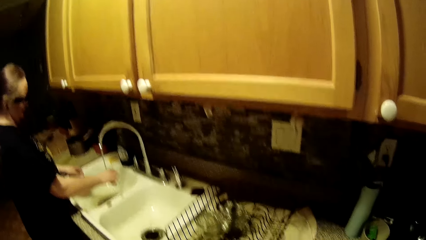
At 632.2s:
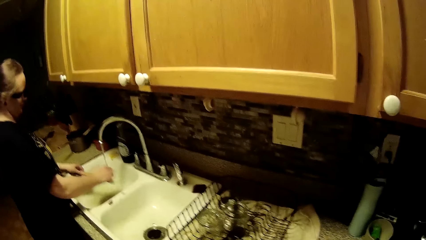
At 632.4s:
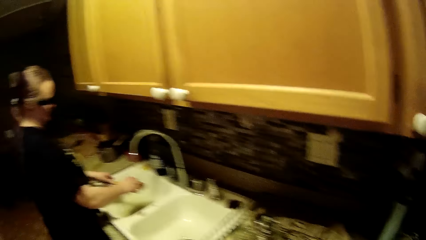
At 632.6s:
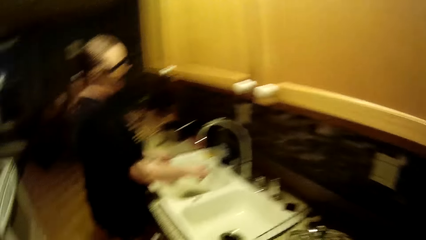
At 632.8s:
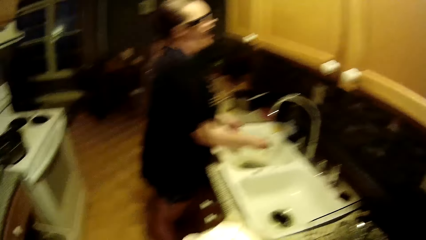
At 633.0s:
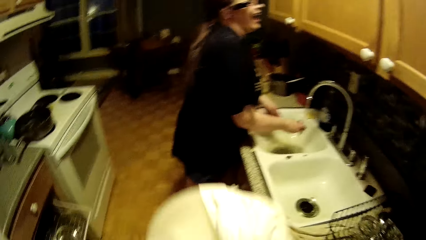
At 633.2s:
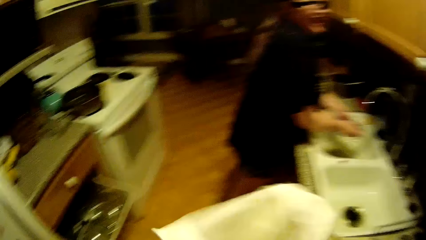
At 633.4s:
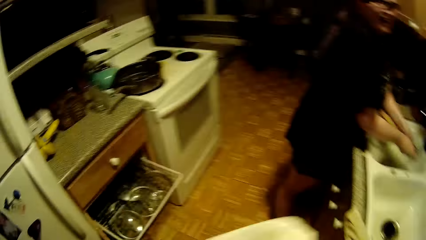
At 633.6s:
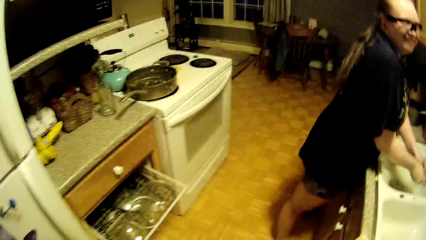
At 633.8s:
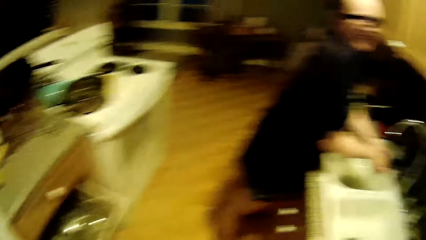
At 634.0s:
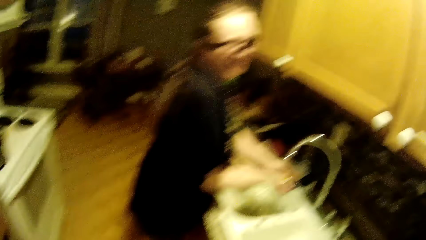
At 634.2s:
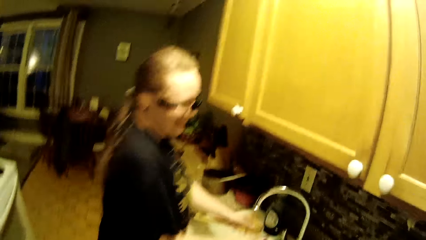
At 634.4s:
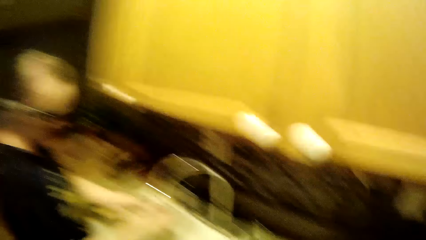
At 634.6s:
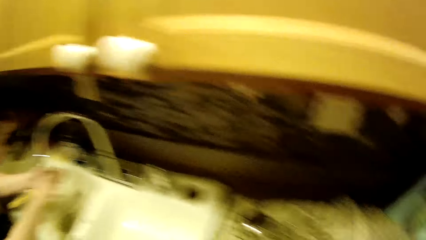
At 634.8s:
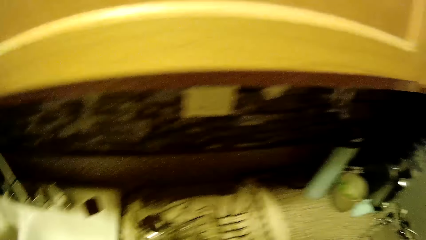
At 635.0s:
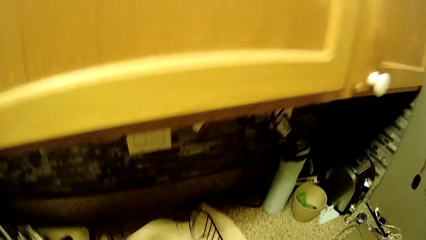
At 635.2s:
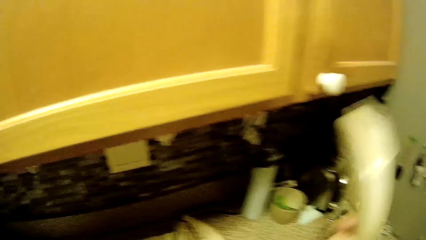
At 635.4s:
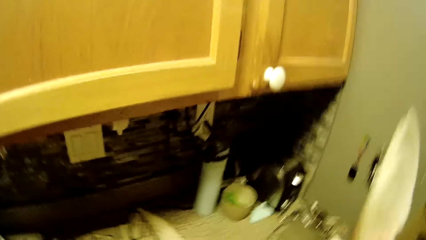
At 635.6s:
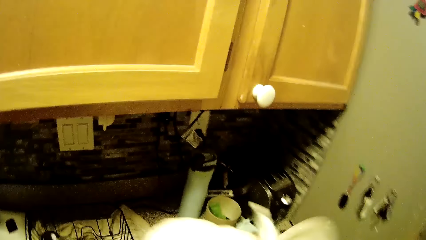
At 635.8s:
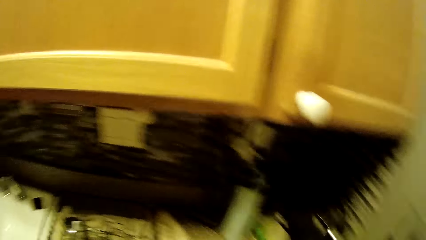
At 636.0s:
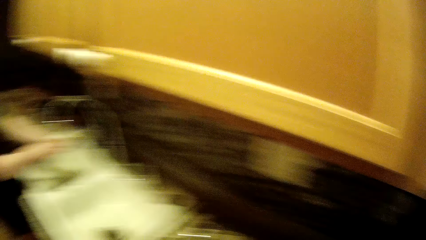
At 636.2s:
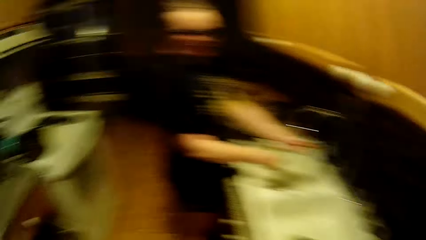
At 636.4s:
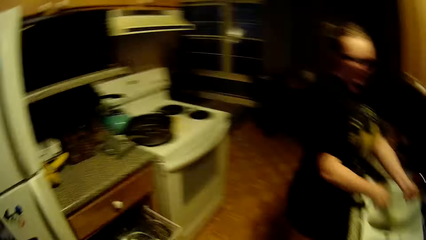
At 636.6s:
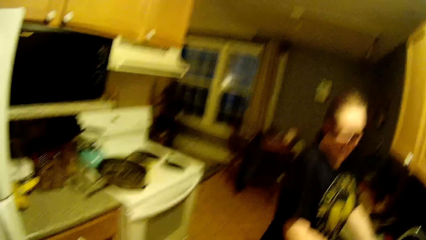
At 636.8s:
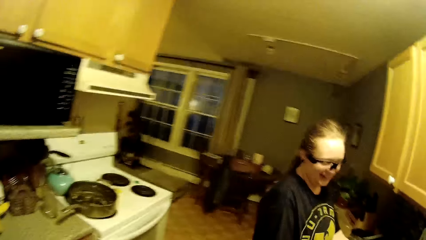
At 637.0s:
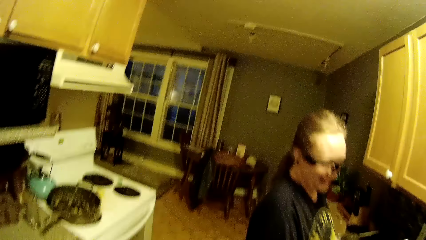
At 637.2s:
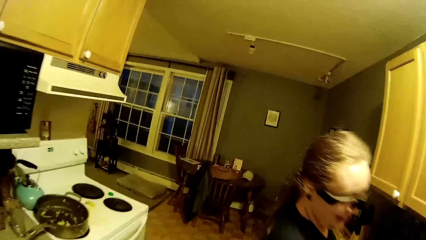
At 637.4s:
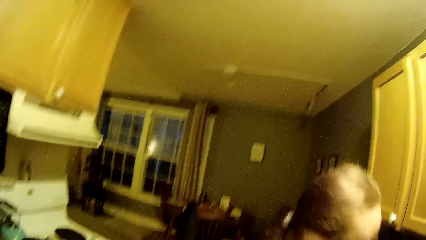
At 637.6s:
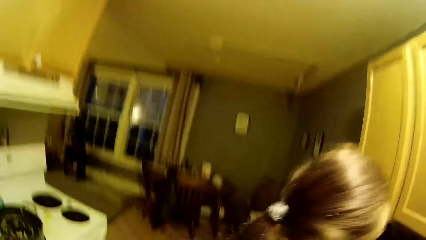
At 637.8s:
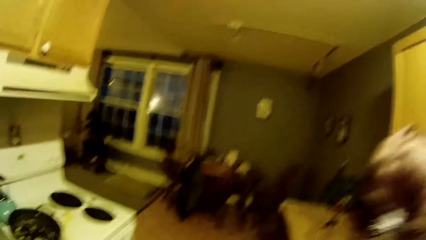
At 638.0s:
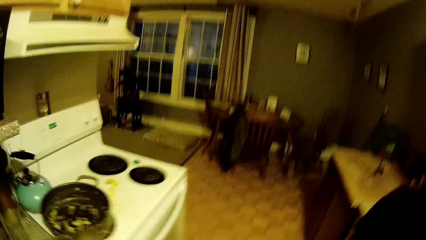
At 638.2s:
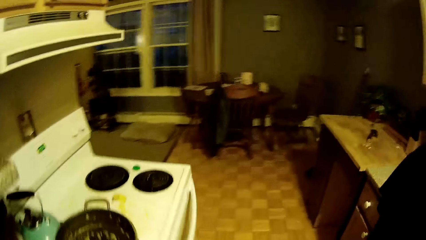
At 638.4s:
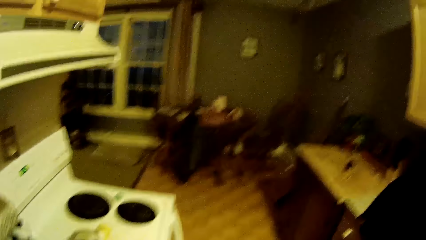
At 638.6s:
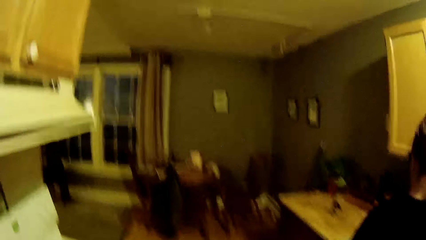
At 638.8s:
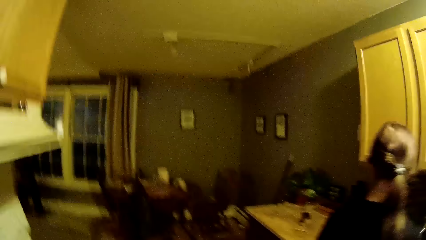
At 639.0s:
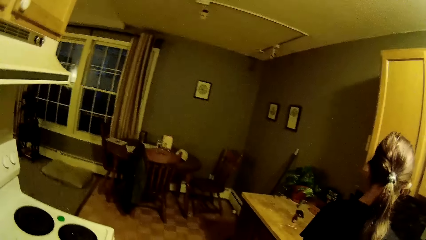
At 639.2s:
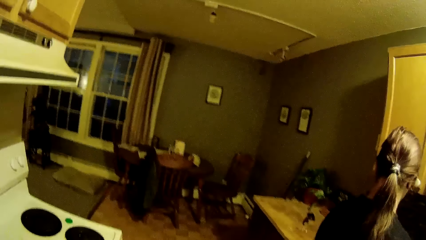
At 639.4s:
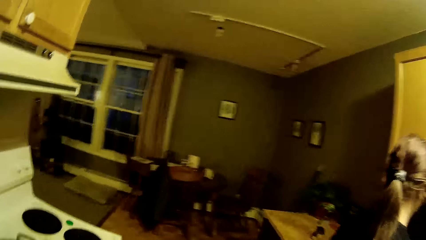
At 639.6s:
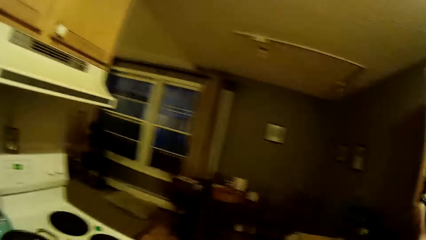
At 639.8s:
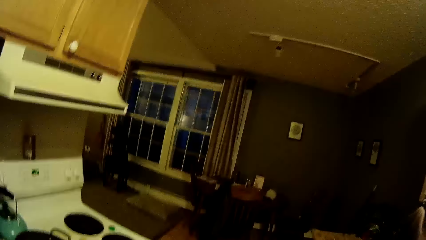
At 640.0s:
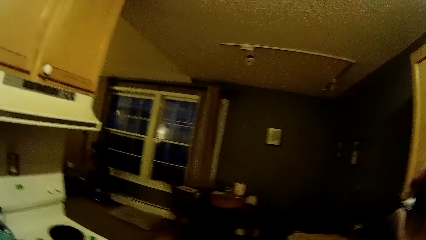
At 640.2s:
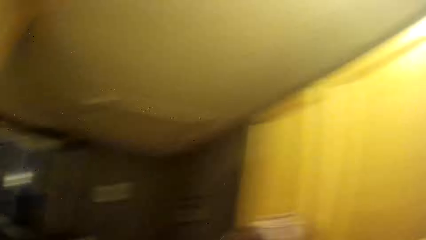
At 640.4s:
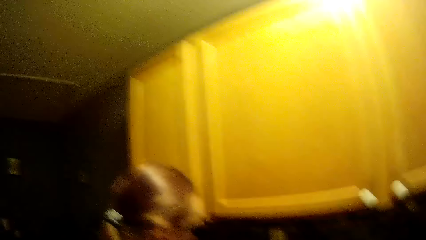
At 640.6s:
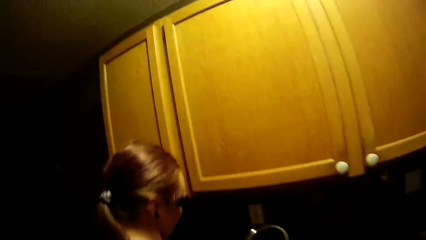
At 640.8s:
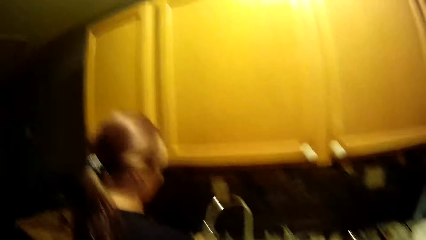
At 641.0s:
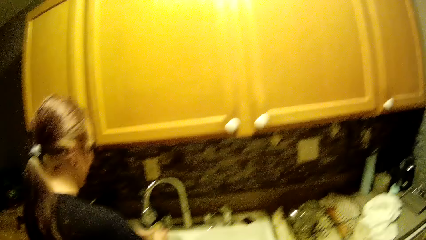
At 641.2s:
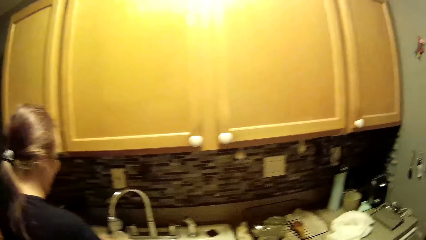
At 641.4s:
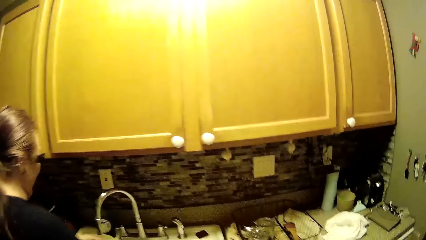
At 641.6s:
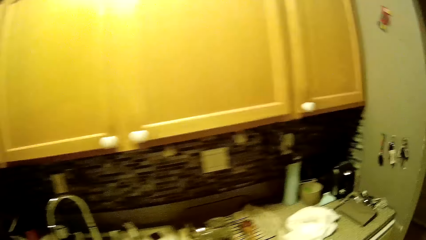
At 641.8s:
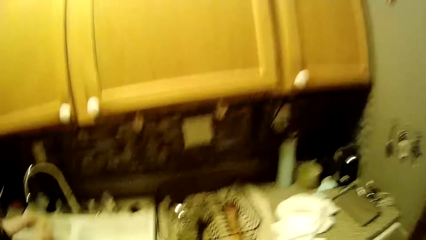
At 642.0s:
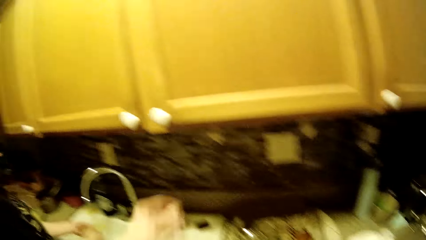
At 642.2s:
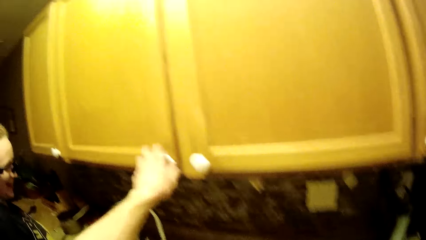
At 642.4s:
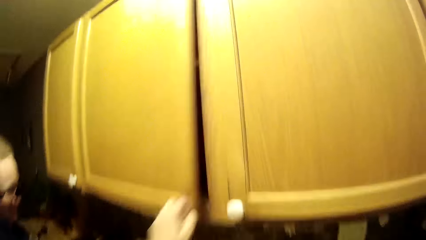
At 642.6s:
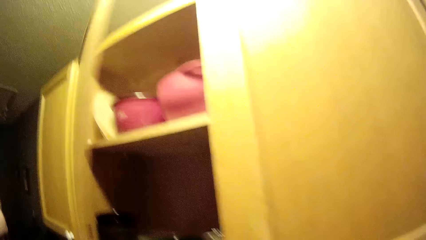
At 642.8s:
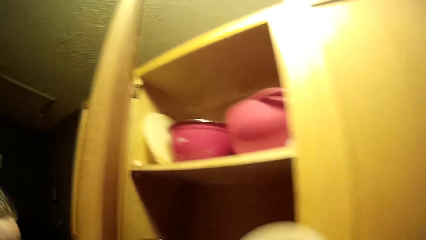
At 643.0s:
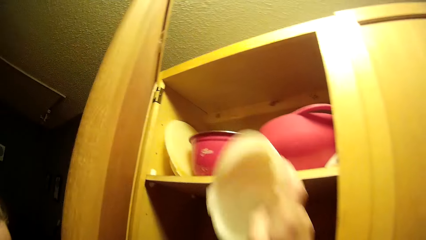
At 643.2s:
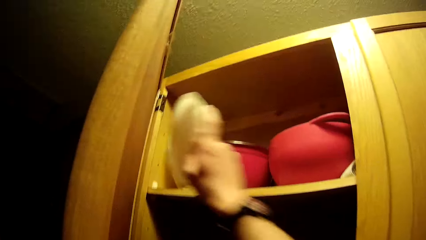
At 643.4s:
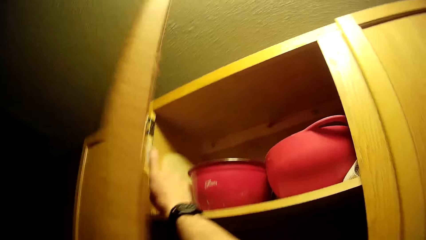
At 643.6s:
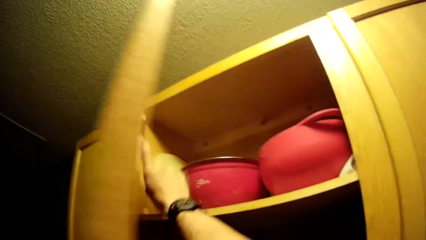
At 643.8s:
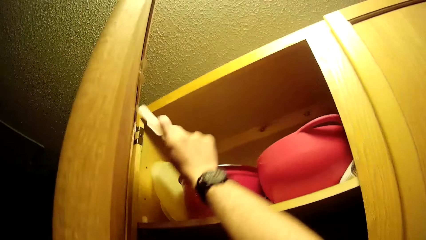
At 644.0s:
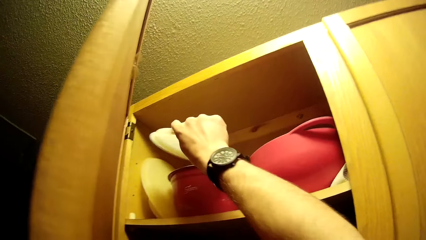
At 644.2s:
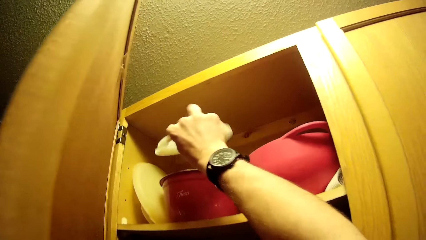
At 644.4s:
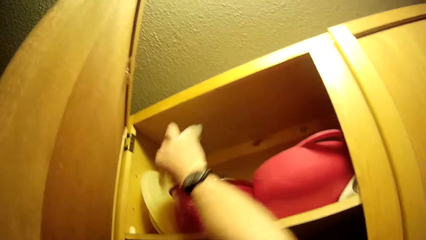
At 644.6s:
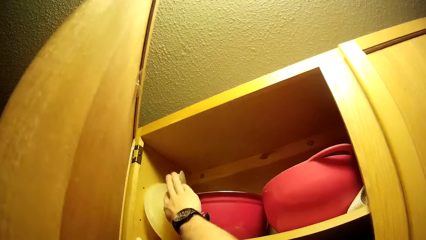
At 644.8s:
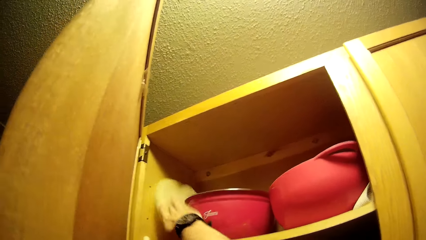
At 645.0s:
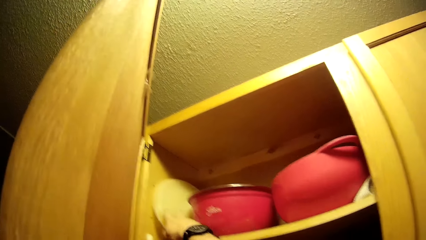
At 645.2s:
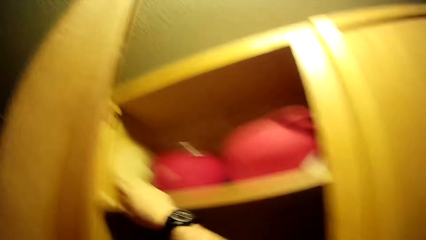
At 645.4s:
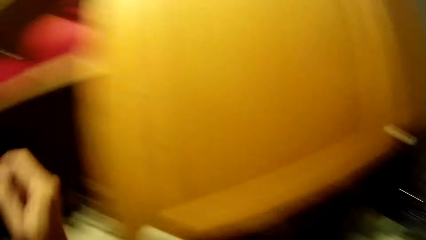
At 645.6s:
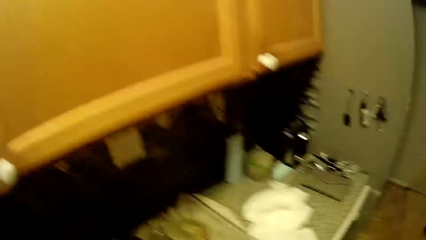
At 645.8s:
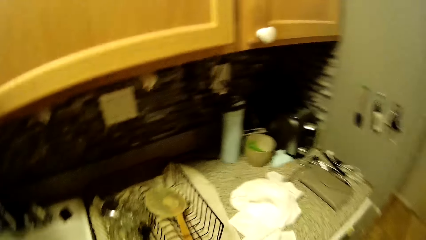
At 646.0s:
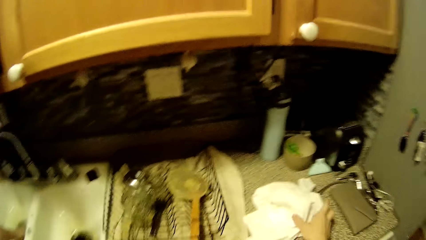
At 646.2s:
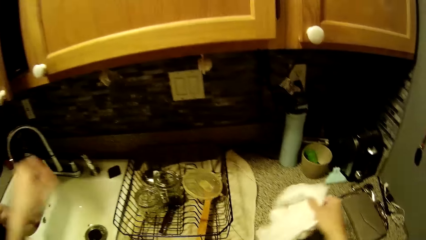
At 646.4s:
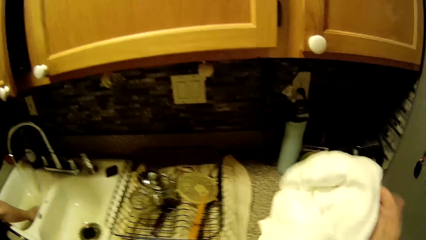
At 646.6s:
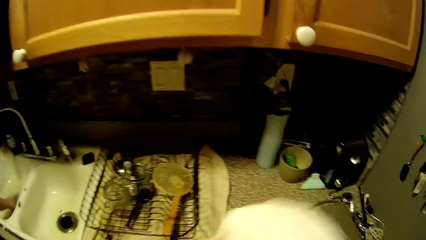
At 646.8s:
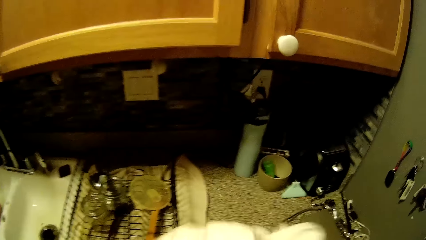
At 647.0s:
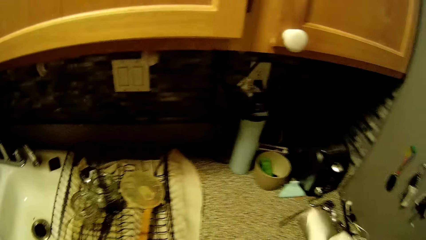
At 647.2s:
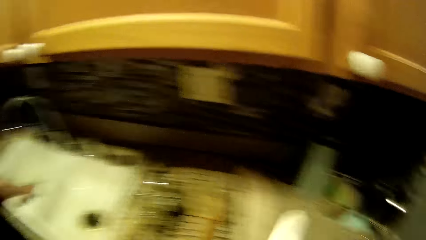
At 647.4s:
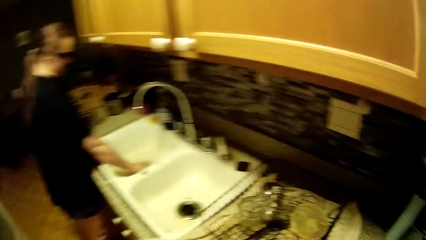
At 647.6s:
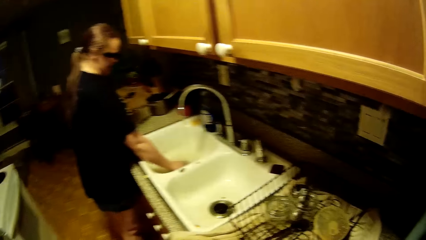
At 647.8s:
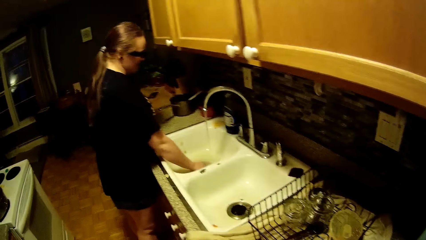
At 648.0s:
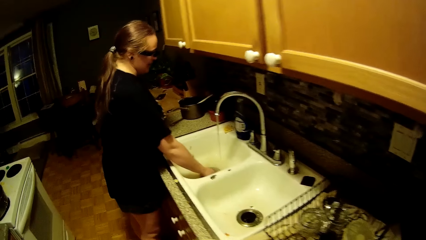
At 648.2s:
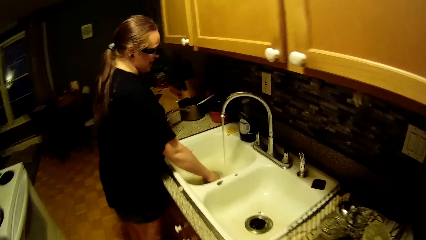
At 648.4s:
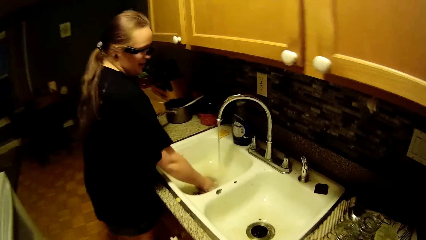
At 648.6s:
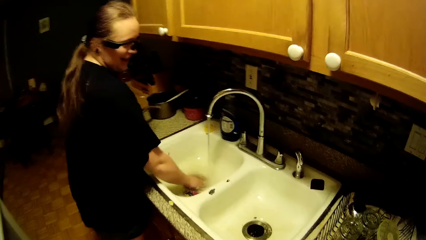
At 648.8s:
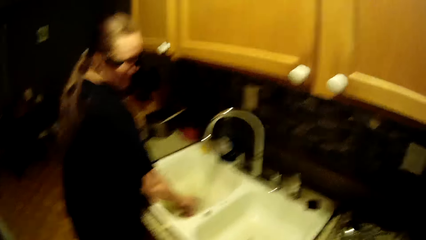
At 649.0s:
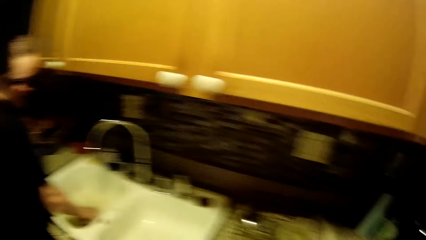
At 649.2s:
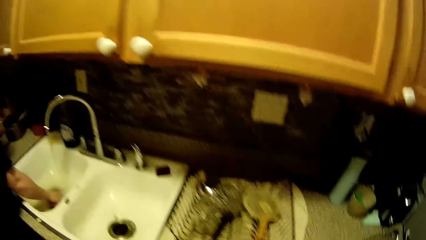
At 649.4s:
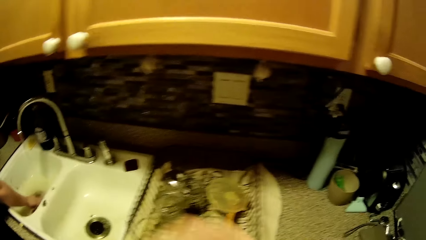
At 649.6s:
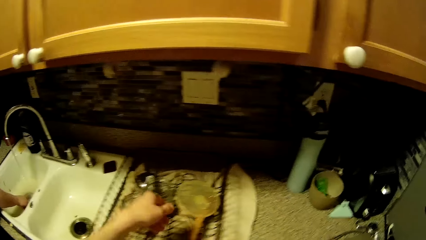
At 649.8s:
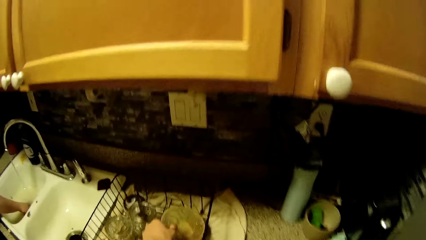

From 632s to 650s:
The camera wearer wipes the lid with a towel. He looks around. He opens the cupboard with his left hand. He puts the plate in the cupboard beside the cooking pot with his right hand. He picks up the napkin on the kitchen counter with his right hand. The woman drains out the water in the kitchen sink with her right hand. The woman takes the residues from the sink.
